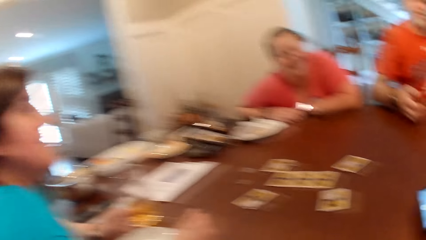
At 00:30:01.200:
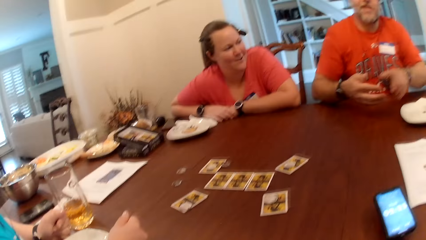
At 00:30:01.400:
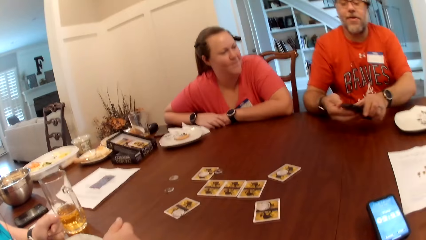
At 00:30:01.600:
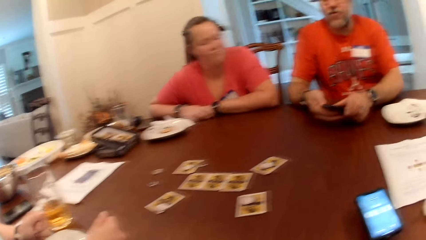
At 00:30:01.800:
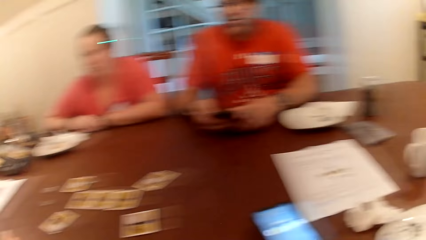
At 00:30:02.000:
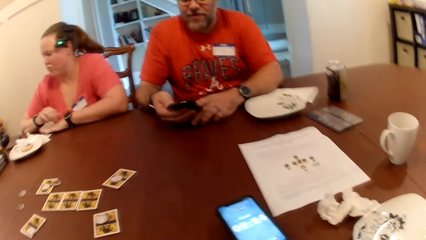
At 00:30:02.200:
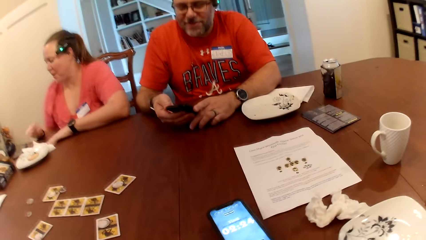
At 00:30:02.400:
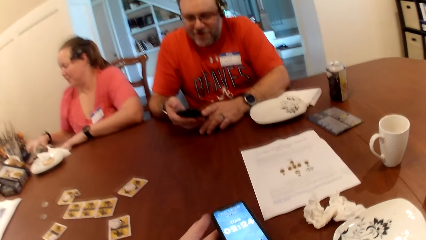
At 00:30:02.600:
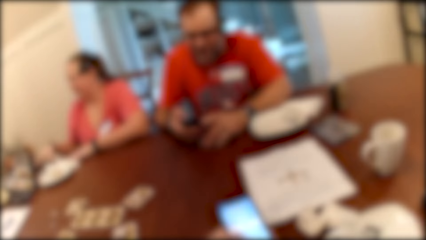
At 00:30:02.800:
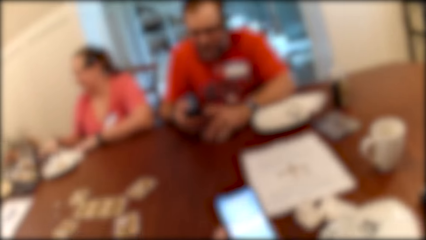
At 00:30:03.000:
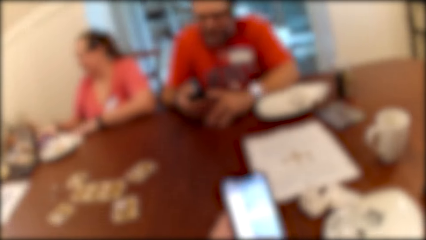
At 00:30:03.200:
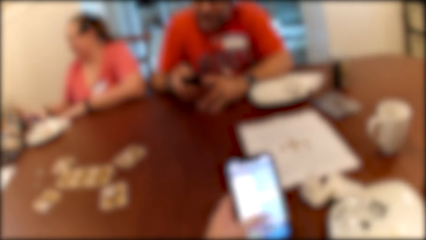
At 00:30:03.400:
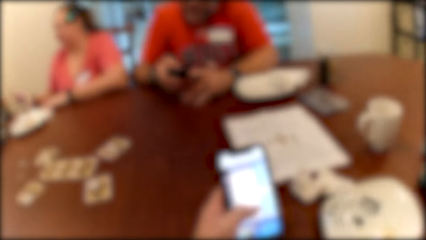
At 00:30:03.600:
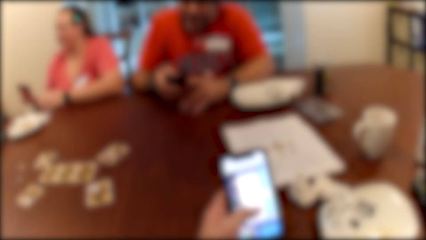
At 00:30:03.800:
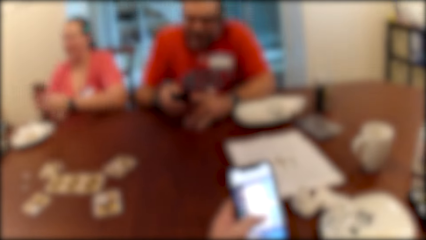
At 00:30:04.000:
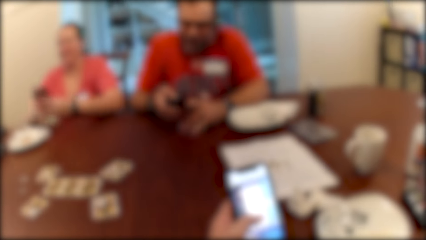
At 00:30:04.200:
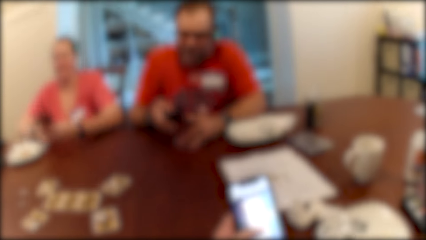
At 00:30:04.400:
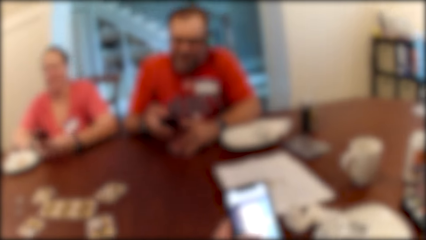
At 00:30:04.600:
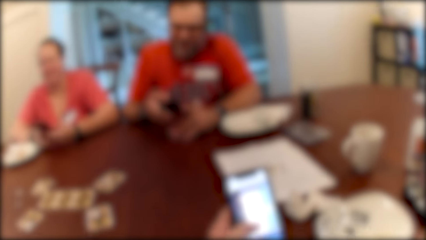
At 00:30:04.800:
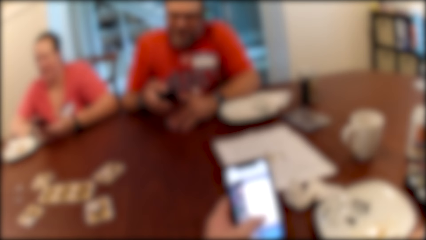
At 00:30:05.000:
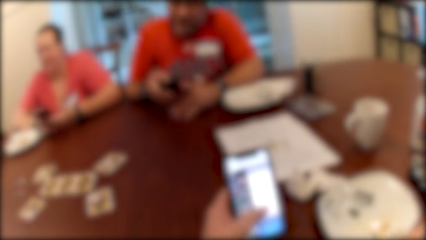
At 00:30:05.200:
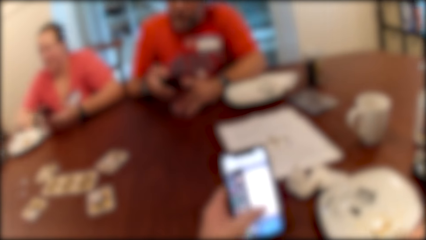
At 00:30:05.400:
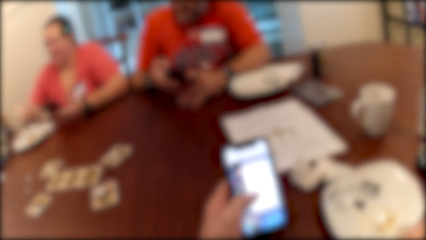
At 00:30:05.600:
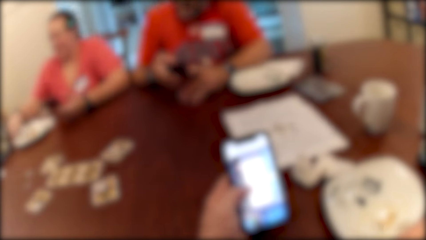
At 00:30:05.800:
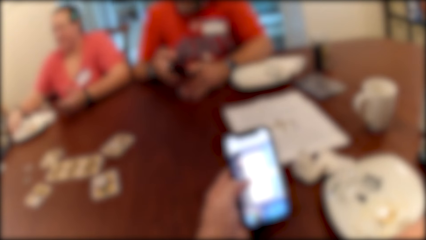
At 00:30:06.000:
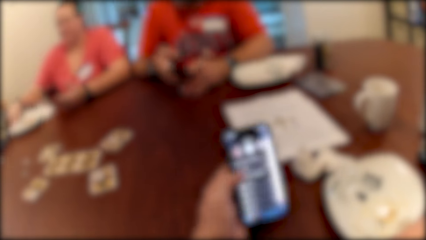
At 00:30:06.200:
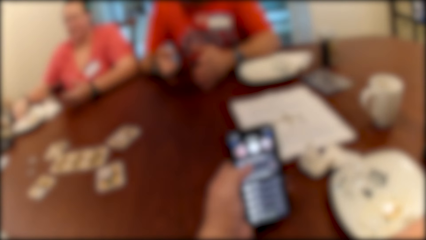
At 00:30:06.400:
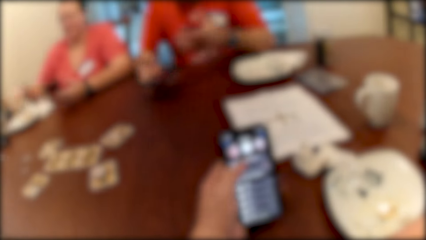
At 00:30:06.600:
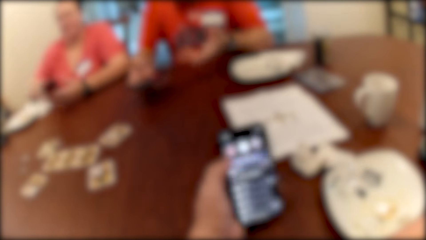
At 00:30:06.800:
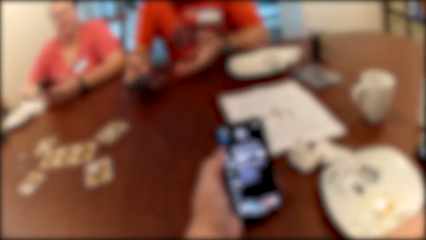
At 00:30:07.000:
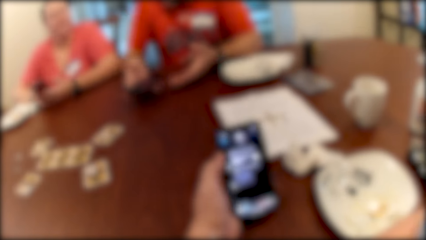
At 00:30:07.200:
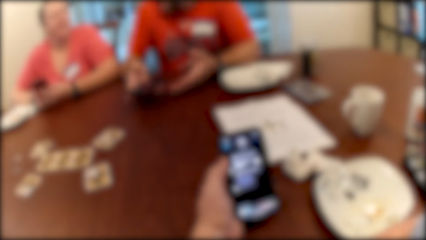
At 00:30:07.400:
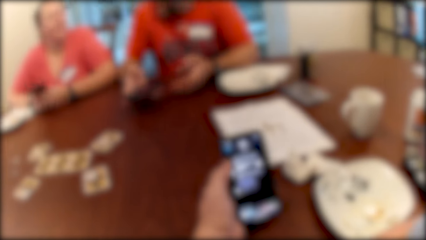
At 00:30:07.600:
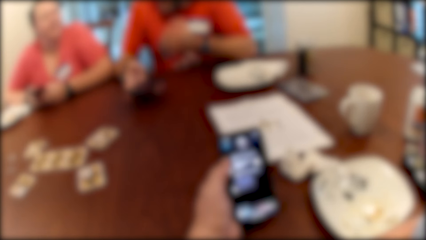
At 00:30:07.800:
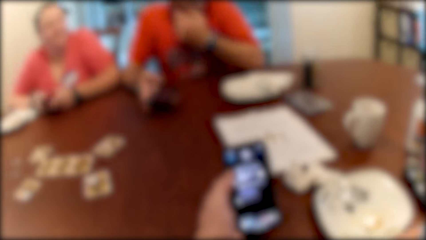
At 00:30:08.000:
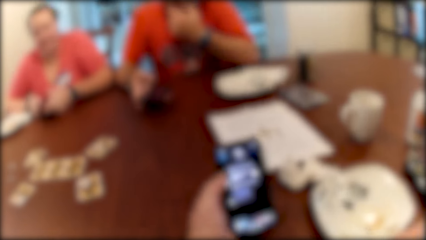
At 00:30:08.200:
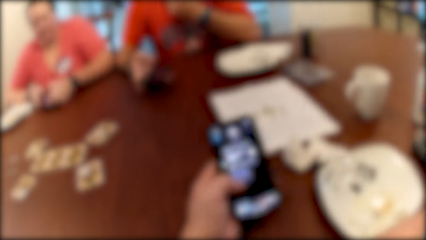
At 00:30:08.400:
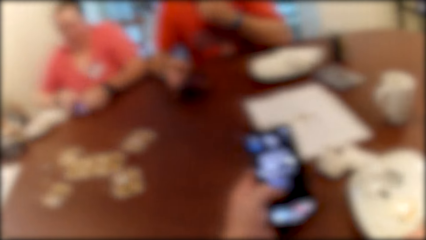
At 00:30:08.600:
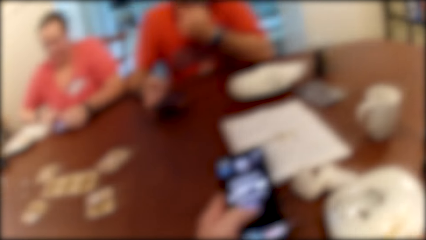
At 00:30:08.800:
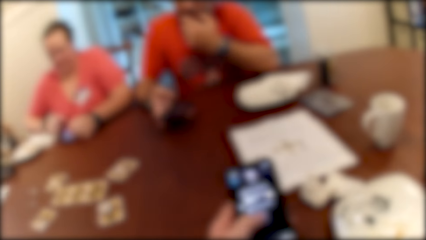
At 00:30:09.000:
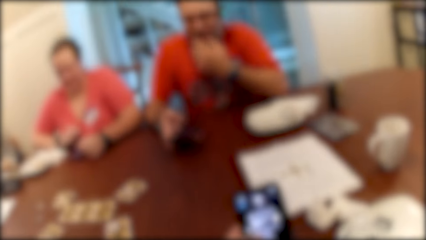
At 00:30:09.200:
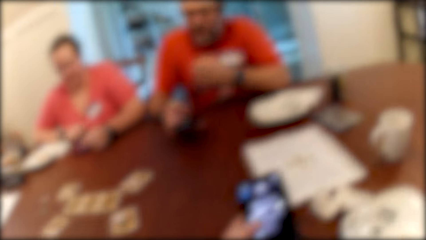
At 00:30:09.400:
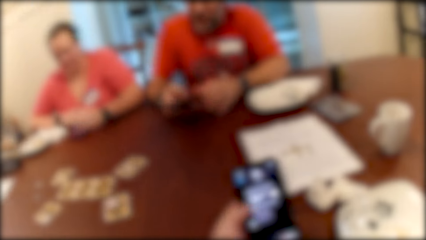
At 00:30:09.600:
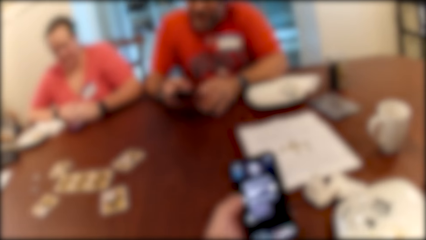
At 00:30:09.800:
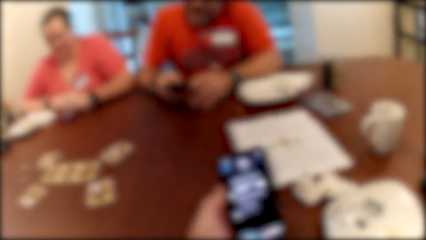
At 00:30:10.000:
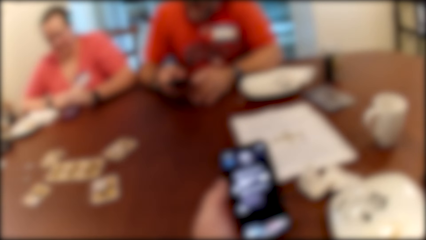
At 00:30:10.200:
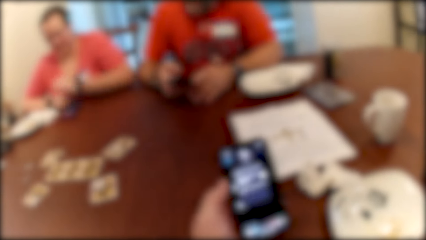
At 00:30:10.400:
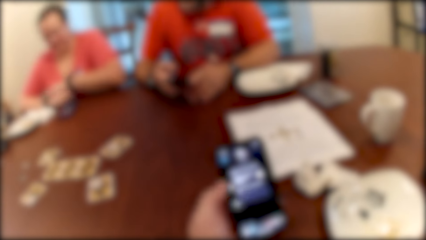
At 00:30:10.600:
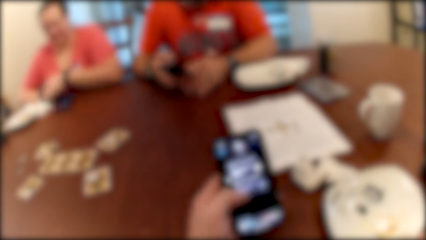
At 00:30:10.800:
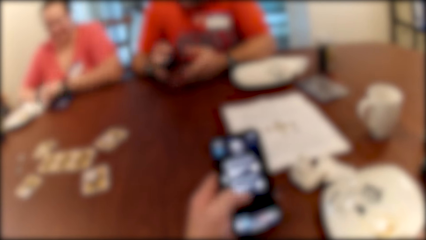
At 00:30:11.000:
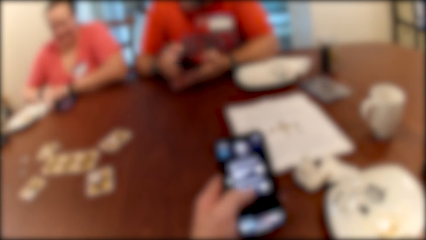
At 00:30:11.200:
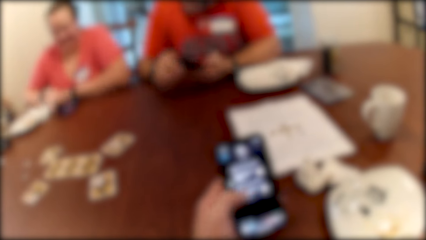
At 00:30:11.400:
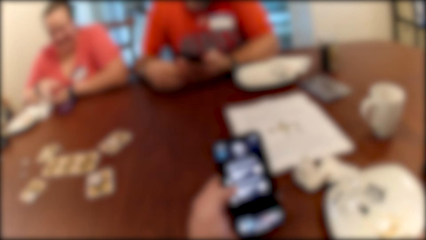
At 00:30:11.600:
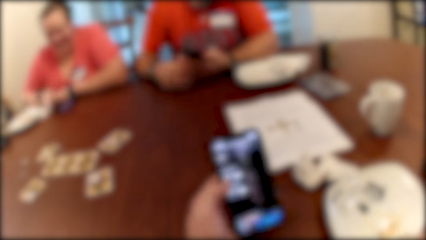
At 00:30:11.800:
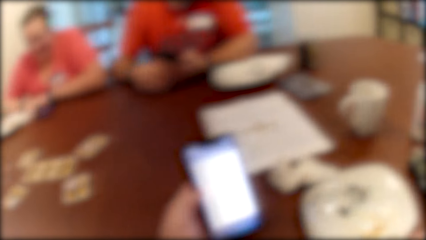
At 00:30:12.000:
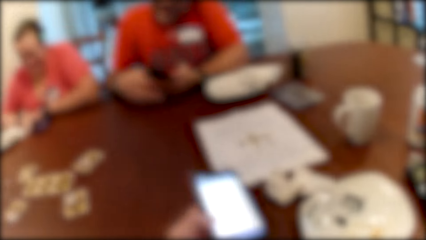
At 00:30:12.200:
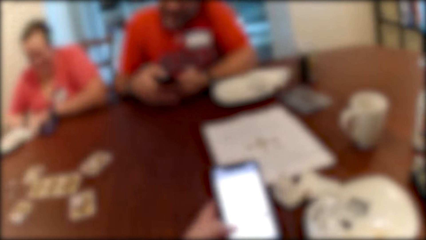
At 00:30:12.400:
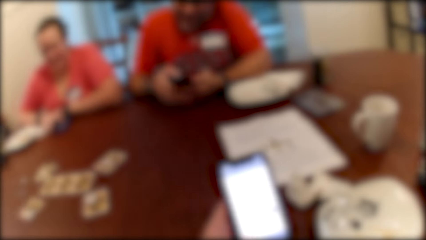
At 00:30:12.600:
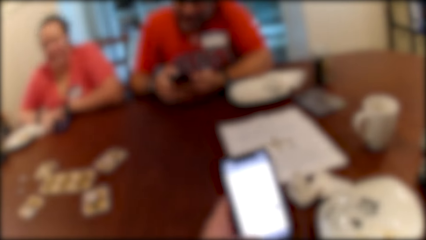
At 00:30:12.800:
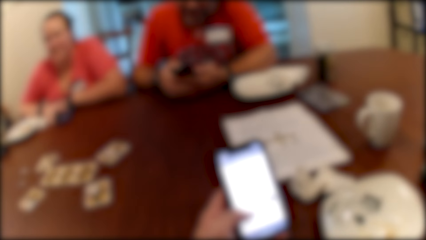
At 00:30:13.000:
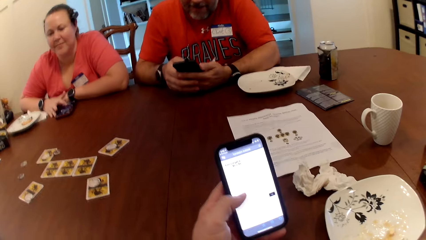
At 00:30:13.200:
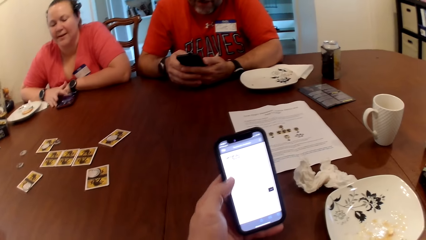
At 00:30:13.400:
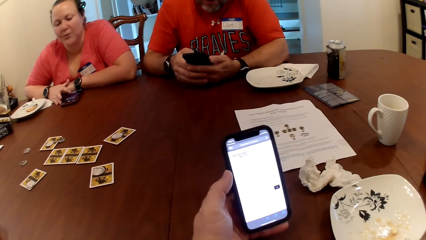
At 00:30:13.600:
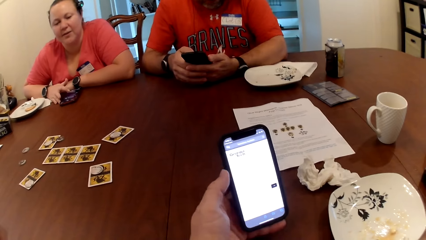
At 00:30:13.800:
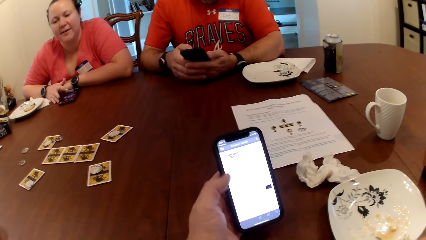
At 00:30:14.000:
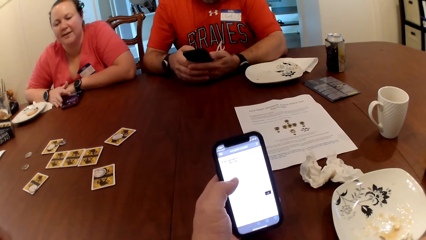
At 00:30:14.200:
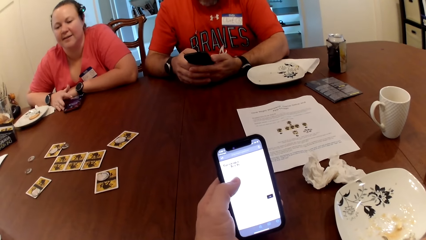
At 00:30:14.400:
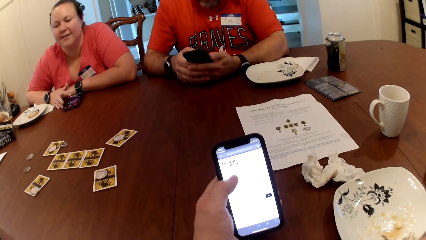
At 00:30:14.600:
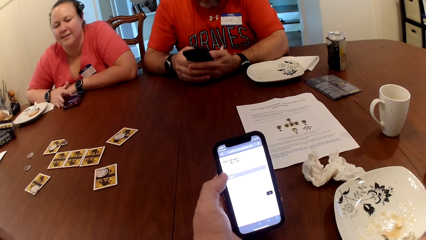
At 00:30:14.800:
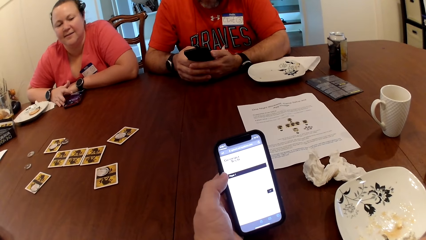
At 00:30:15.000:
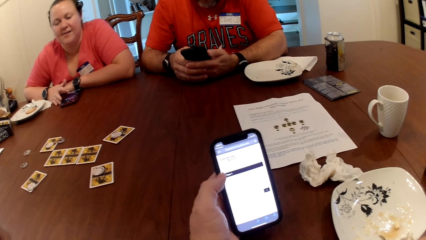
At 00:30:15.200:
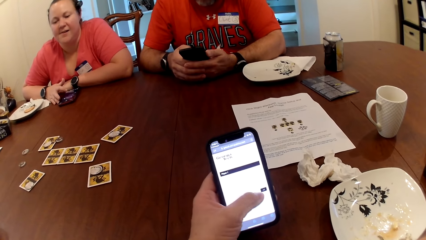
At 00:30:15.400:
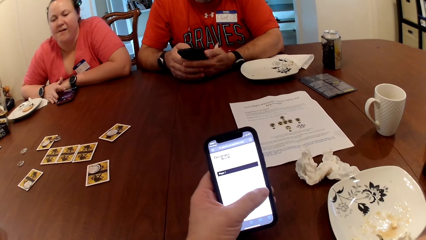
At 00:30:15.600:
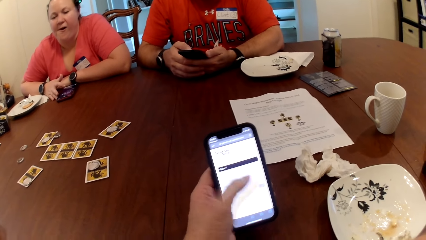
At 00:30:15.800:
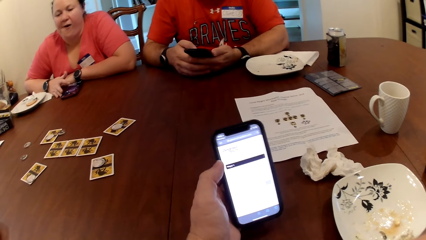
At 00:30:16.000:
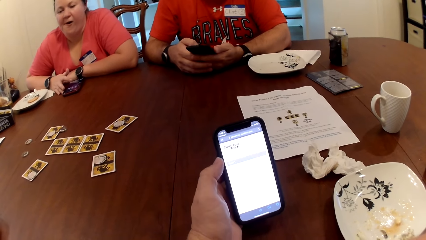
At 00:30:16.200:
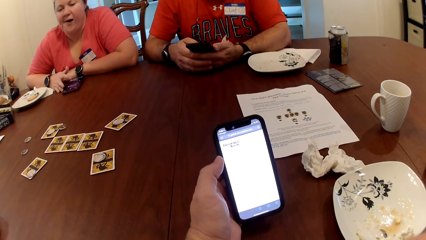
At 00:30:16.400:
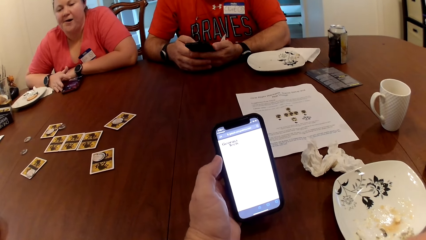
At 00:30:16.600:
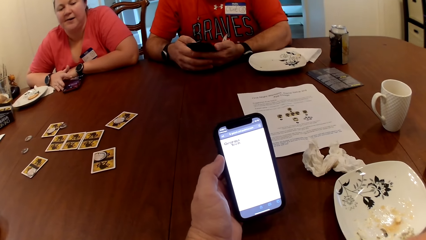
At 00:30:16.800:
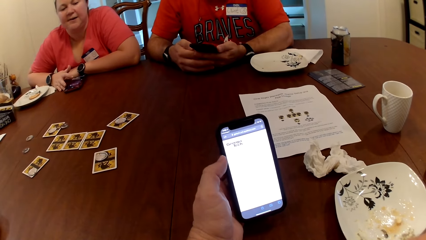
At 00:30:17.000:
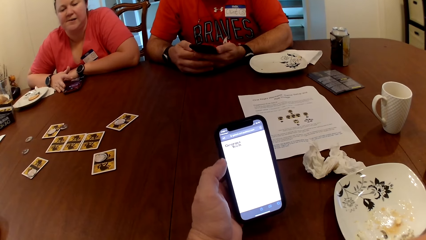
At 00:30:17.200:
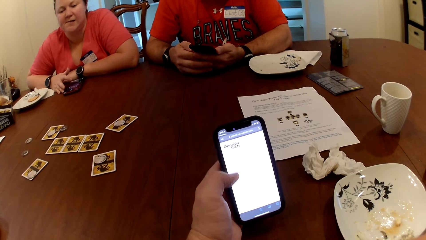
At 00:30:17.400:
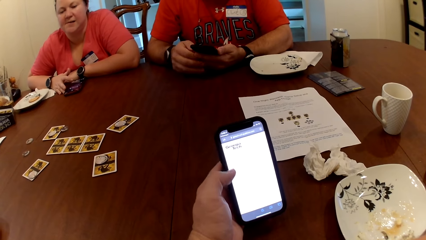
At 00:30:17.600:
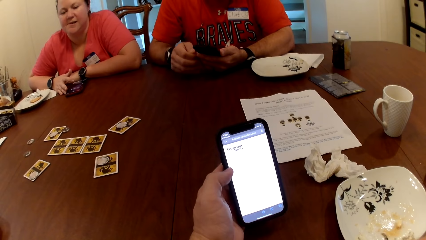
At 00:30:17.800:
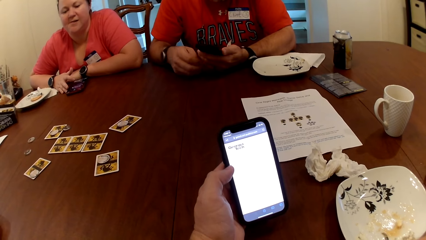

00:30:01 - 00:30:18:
A man speaks to a lady. The man takes his phone. He operates the phone with his right hand. The camera wearer picks up the phone on the table with his left hand. Another lady picks up a phone on the table with her right hand. The camera wearer operates the phone with his left hand. The other lady adjusts a plate on the table with her right hand. She drops the phone on the table with her right hand. The camera wearer speaks to the man. The other lady holds her phone on the table.
